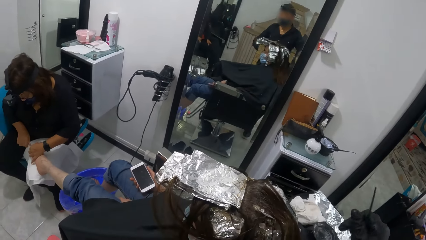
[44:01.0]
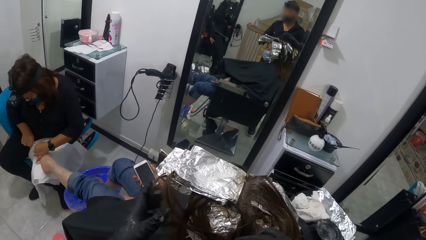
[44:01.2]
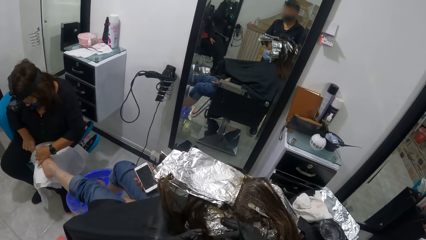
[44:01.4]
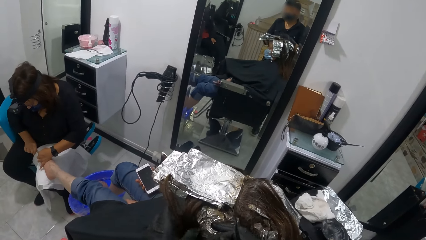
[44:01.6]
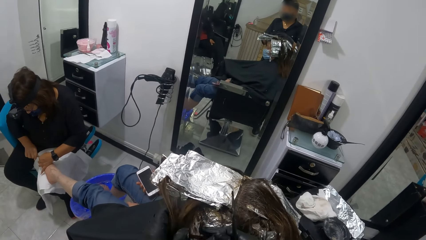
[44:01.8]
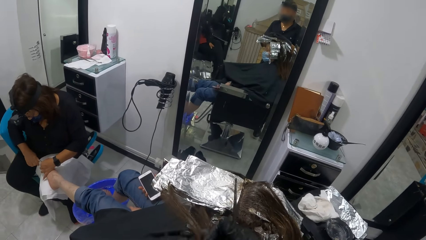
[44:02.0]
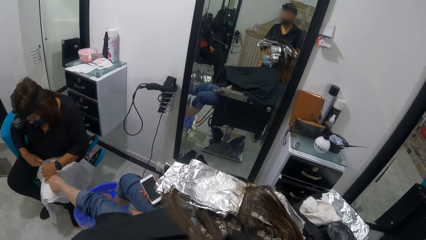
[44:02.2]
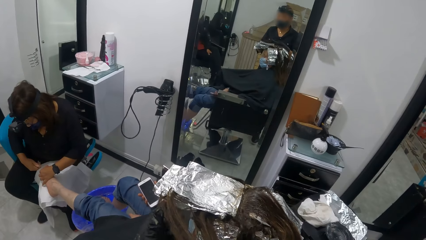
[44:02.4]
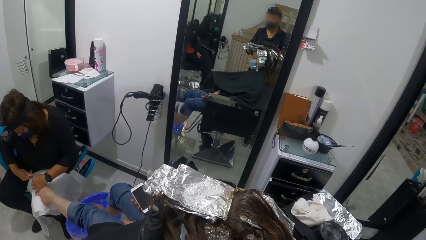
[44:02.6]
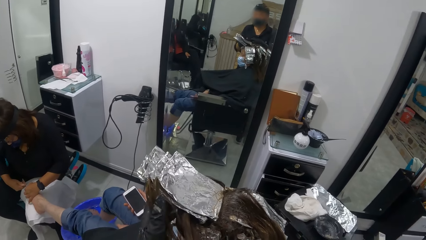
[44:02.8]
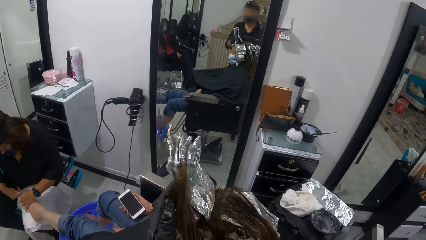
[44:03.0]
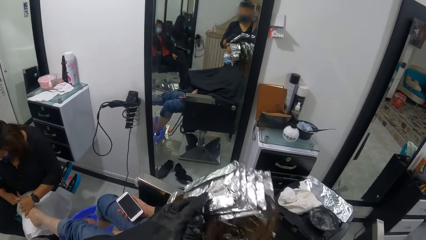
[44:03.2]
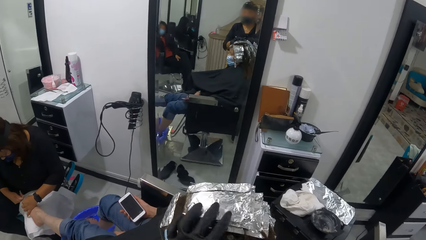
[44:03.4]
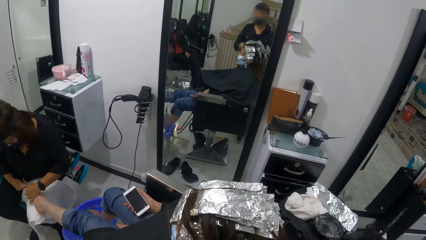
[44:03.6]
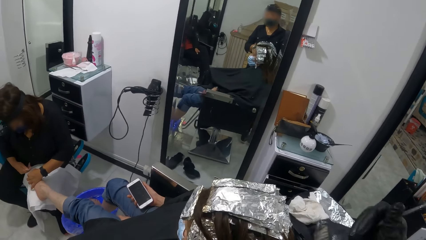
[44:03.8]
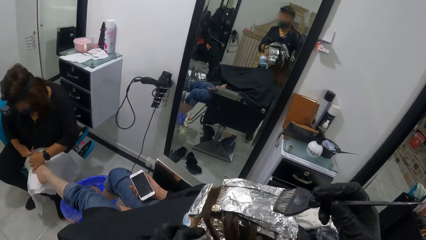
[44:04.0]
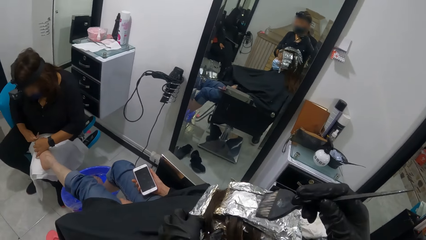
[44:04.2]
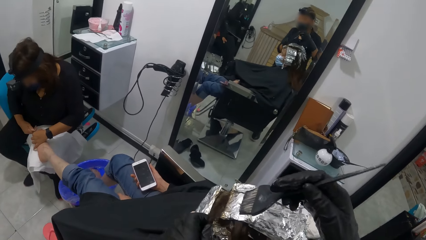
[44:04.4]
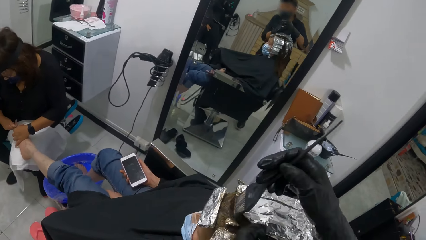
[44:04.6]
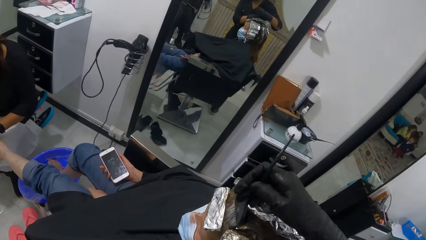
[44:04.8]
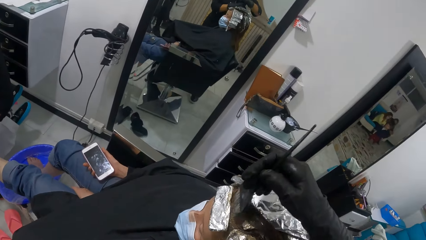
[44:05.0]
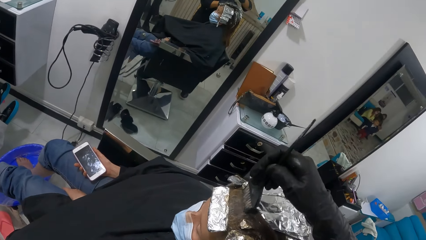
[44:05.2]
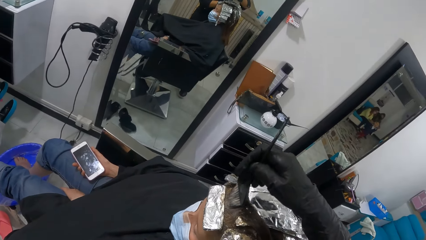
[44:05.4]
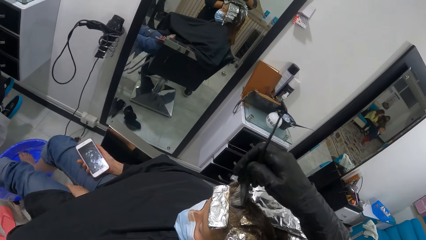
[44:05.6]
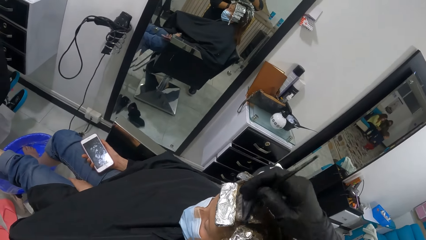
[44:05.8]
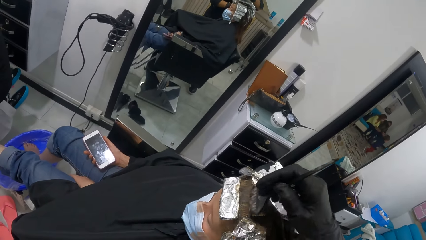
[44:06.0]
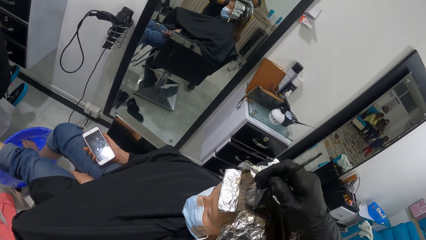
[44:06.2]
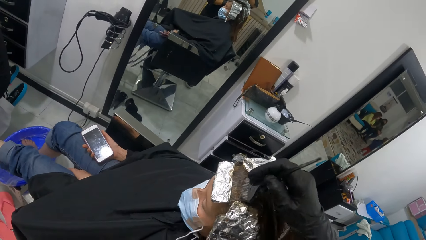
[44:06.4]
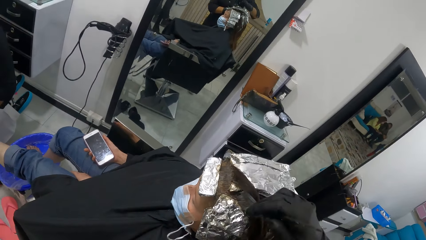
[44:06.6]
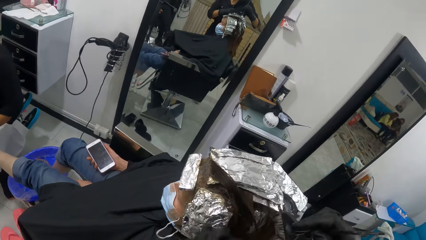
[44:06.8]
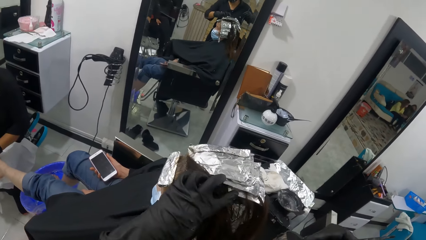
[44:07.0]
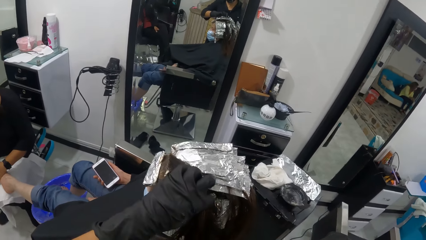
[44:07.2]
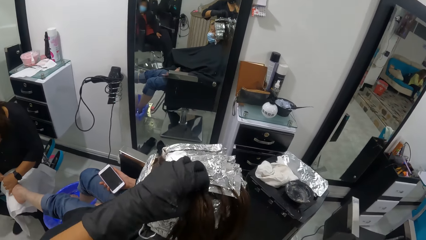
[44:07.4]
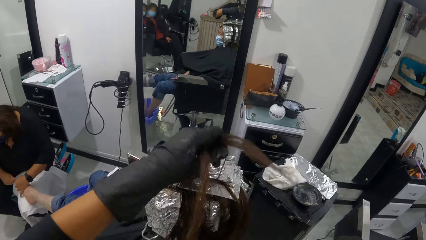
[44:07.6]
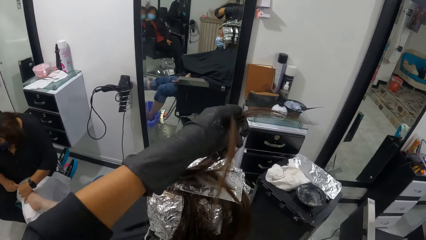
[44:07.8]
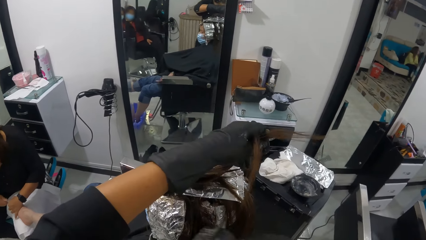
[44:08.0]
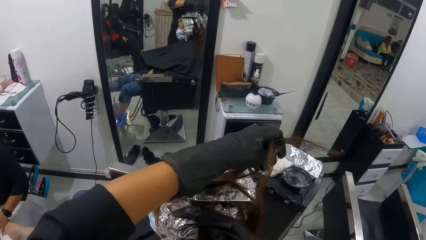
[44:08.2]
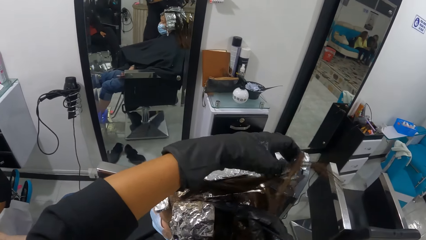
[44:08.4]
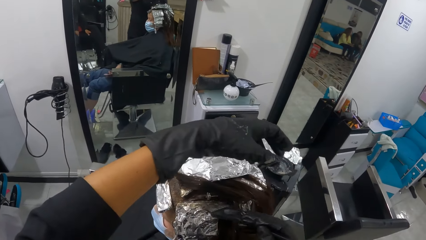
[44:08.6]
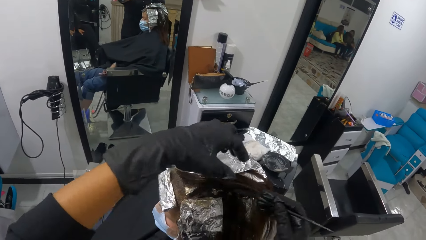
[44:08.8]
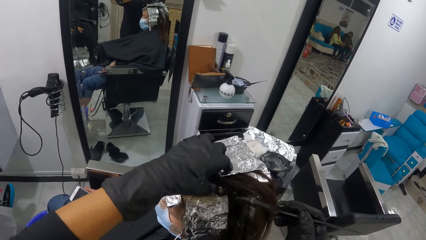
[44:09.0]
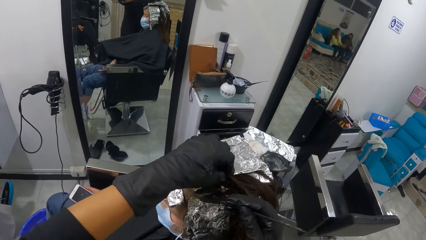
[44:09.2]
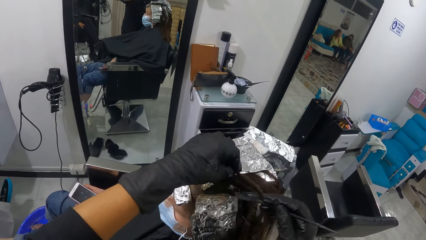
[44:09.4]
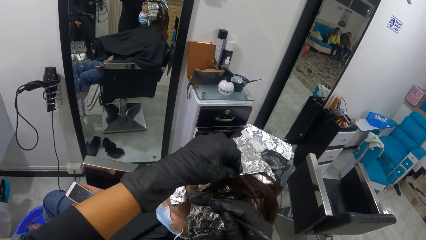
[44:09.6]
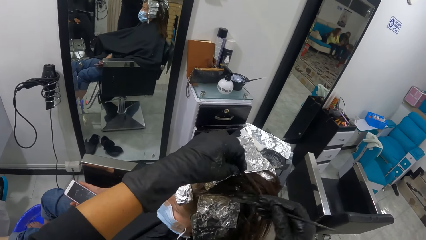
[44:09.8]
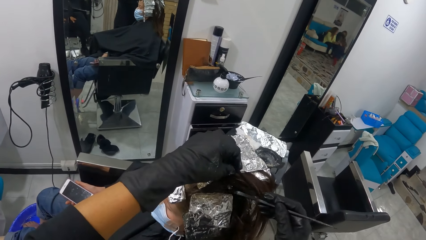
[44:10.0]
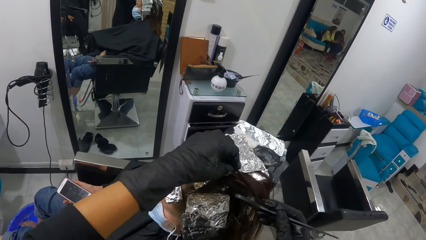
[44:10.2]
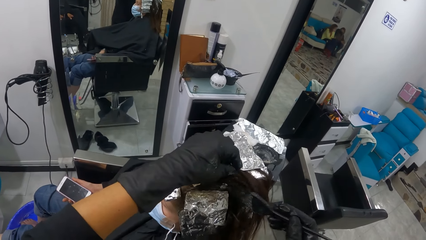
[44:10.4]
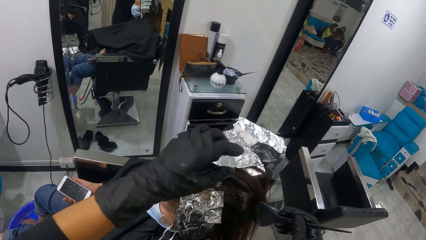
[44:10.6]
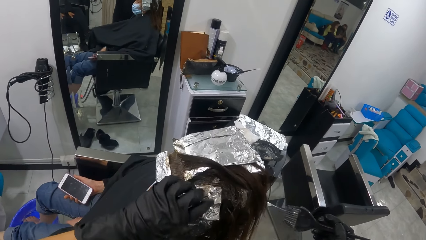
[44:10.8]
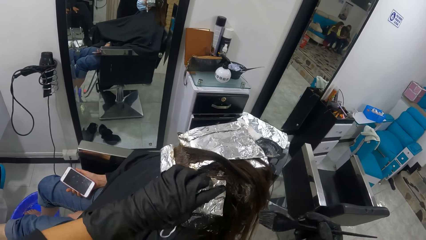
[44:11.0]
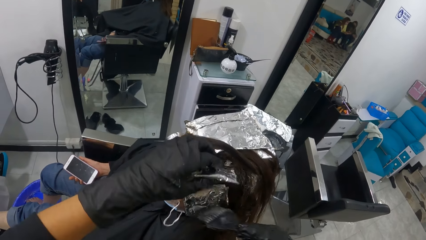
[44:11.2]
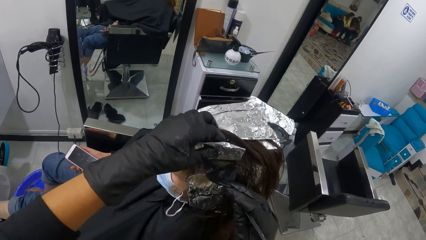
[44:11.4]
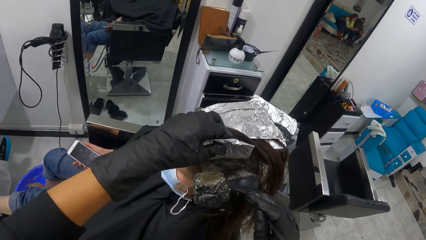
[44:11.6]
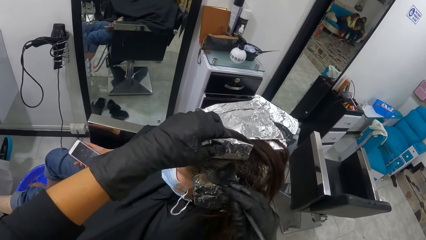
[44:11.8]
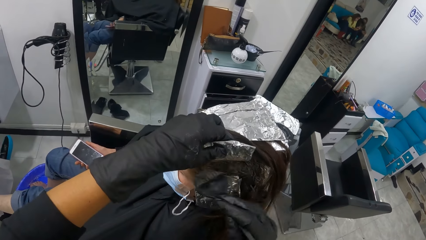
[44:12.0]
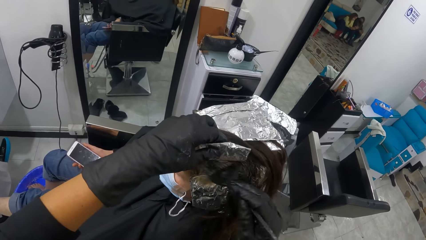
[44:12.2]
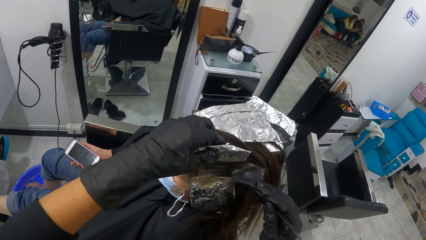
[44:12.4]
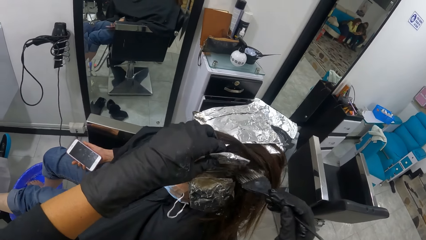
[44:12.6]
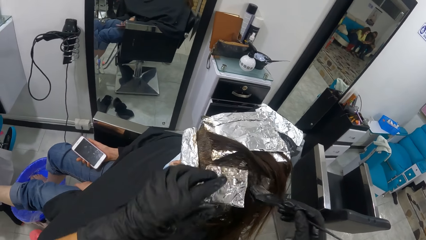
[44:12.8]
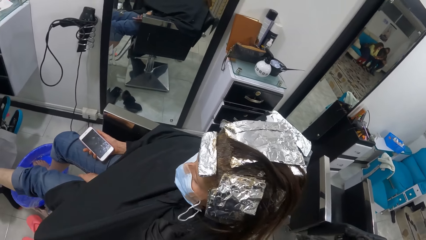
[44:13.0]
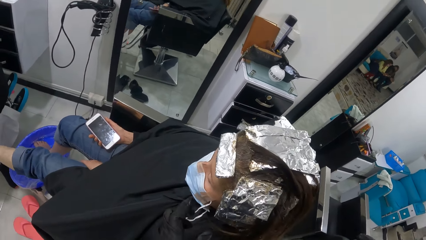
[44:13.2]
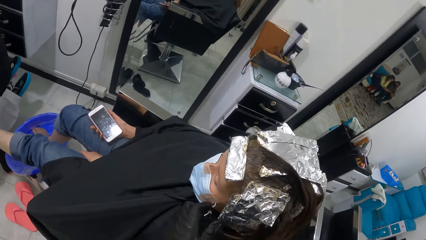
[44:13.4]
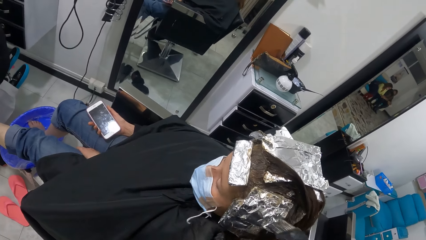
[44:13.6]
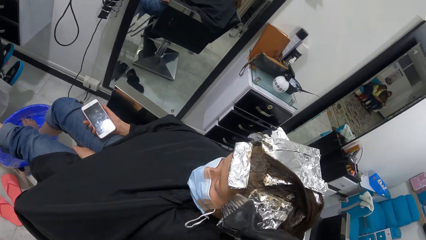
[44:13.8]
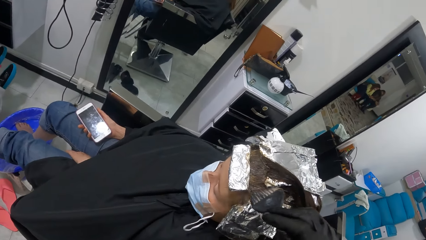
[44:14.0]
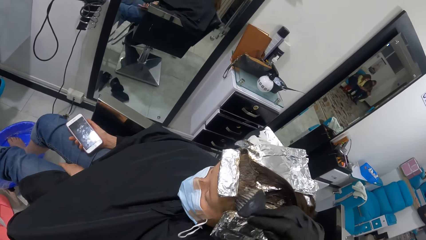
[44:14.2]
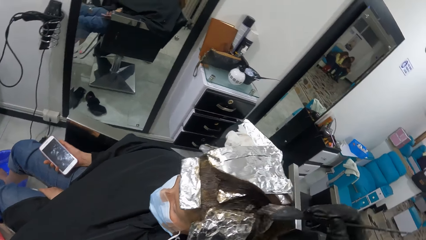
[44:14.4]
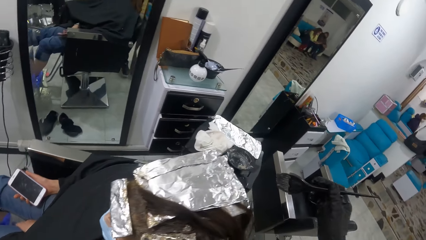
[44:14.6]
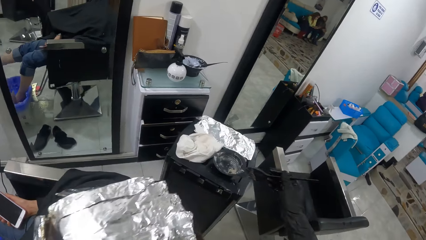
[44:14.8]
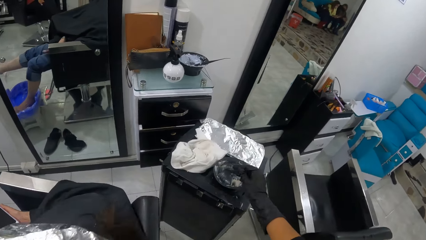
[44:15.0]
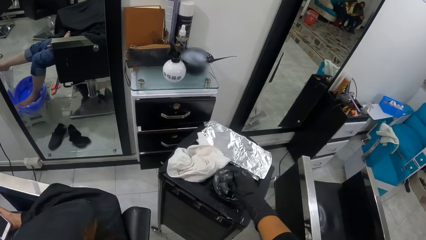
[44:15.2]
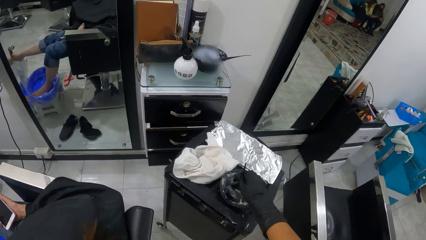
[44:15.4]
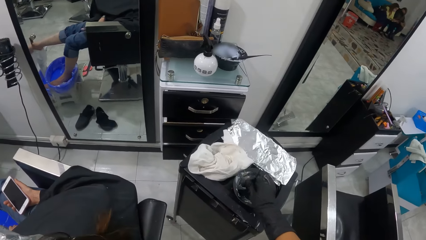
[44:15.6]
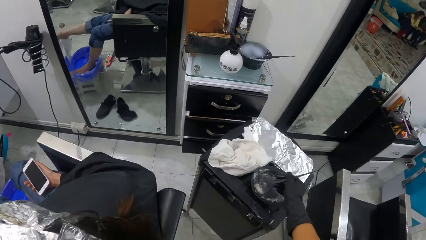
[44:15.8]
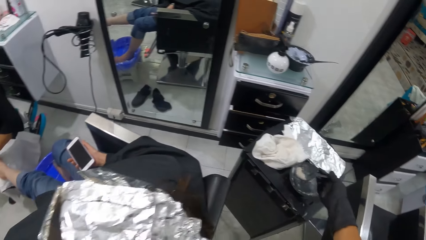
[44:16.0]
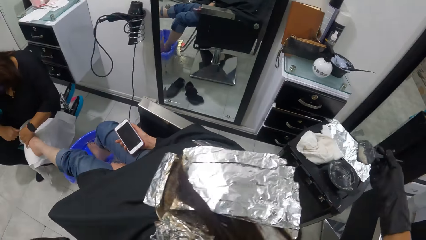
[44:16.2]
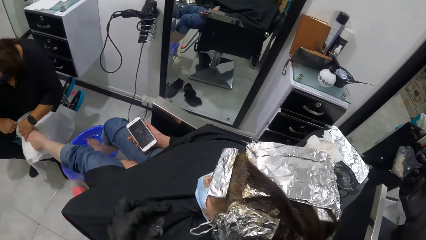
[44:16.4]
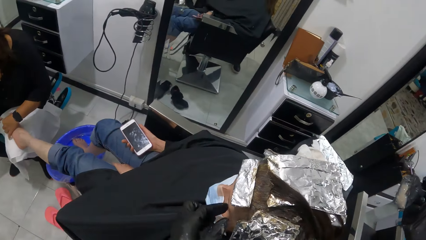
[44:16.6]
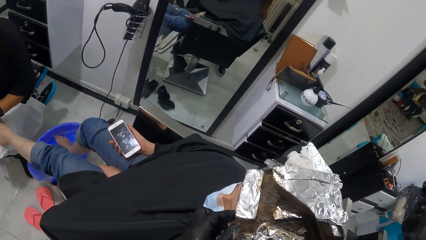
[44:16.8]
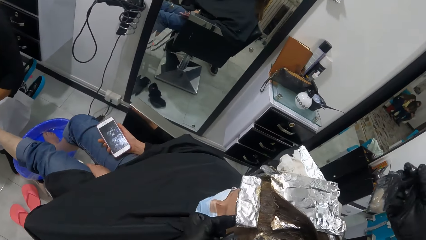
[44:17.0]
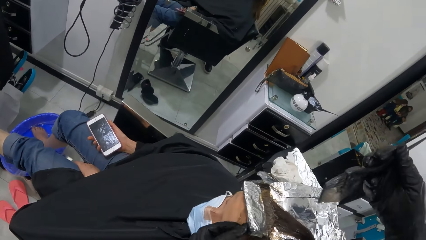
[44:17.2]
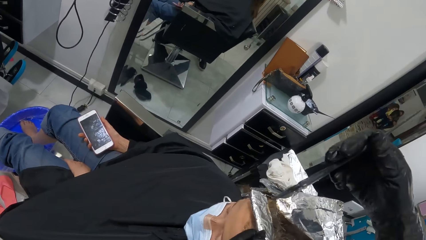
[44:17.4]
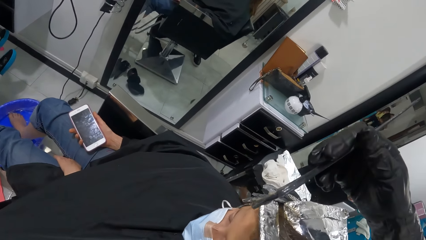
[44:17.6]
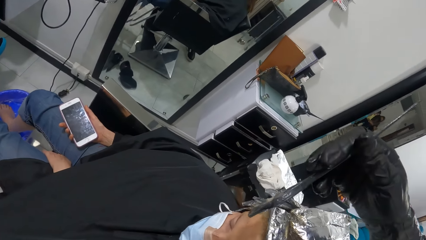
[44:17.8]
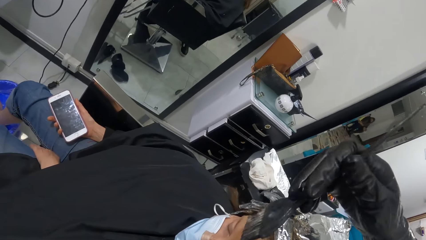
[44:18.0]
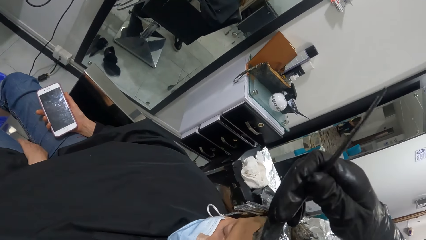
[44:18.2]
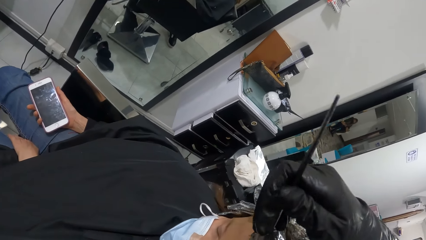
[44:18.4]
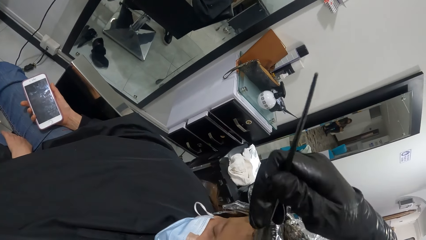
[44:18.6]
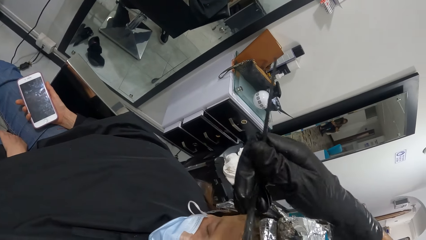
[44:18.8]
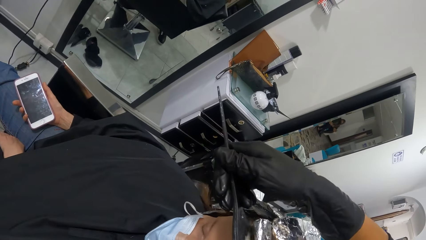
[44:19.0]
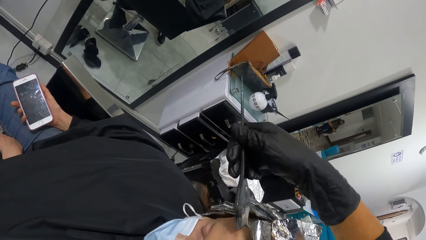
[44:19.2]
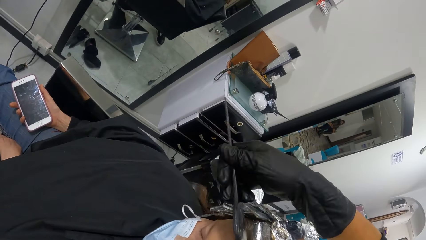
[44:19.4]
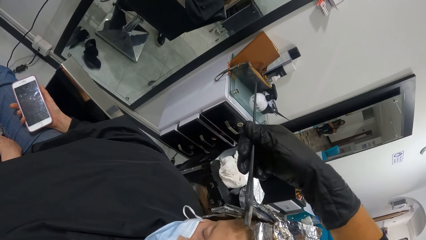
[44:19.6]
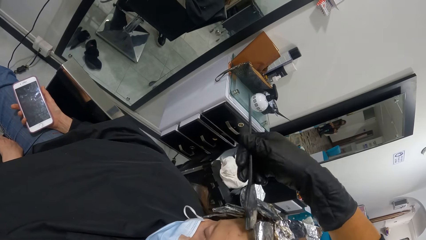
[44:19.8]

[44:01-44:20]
The camera wearer pulls the brush off the woman's hair. She flips the foil papers. She drops the foil paper attached to the woman's hair with her left gloved hand. She applies relaxer on the woman's hair with the brush in her right gloved hand. She applies relaxer on the woman's hair again. She lifts the woman's hair with her left gloved hand. She picks the woman's hair aside. She applies relaxer on the woman's hair with the brush in her right gloved hand. She drops the woman's hair. She picks the woman's hair. She lifts the foil paper attached to the woman's hair with her left gloved hand. She applies relaxer on the woman's hair with the brush in her right gloved hand. She pulls the brush off the woman's hair. She scoops relaxer from the bowl with the brush in her right gloved hand. She removes the brush from the tin. She holds the foil paper. She lifts the foil paper attached to the woman's hair with her left gloved hand. She applies relaxer on the woman's hair with the brush in her right gloved hand.
